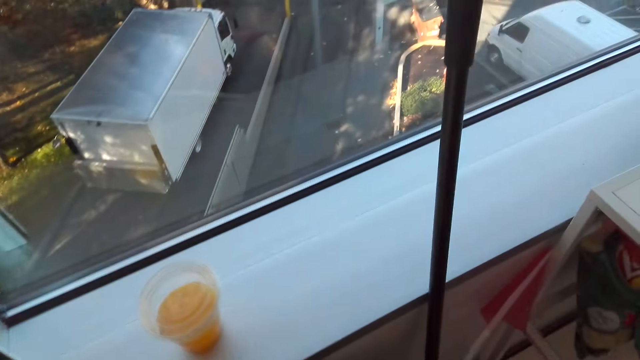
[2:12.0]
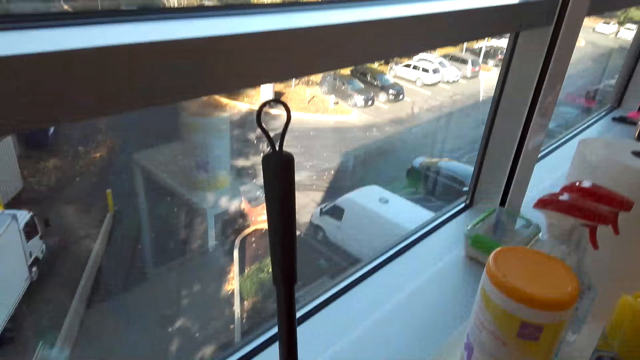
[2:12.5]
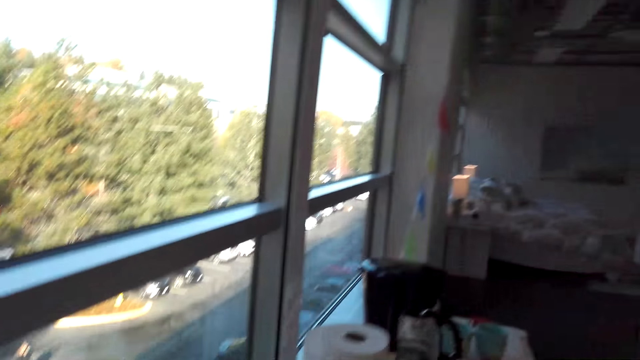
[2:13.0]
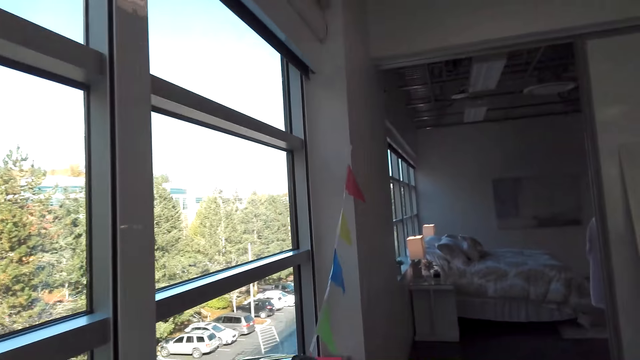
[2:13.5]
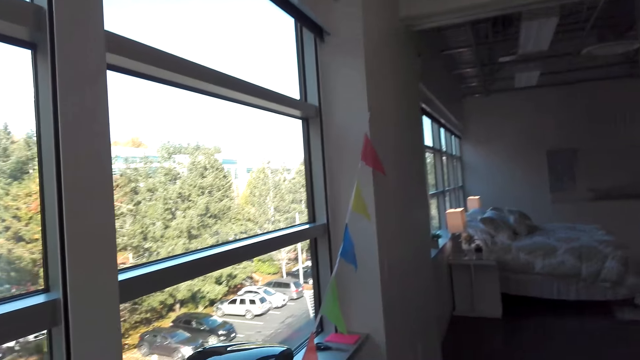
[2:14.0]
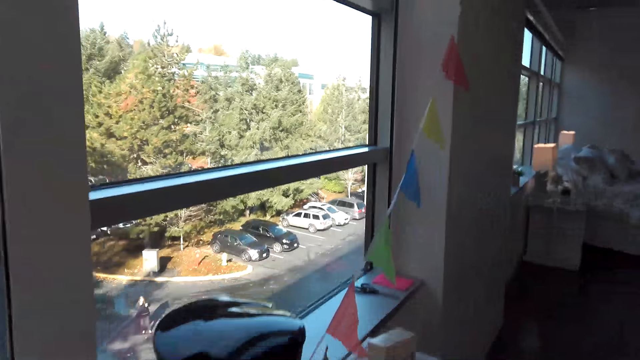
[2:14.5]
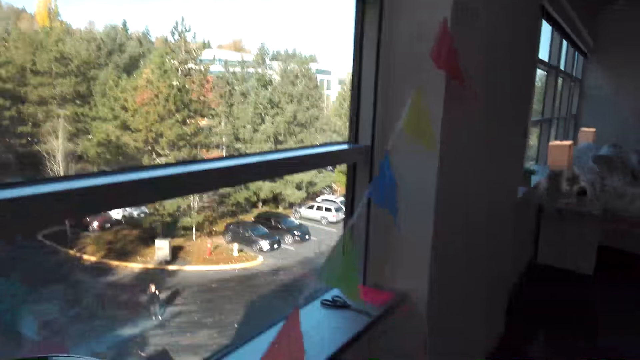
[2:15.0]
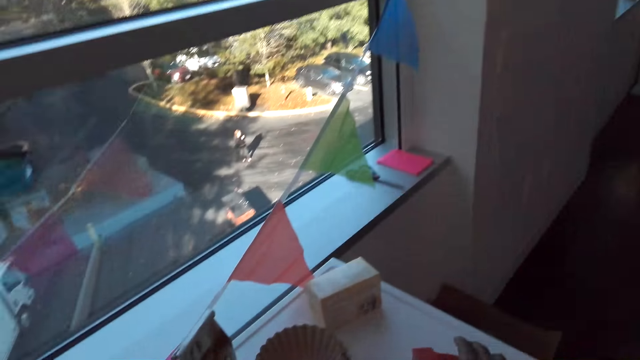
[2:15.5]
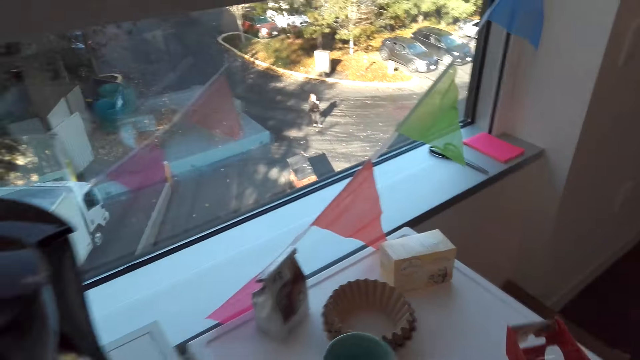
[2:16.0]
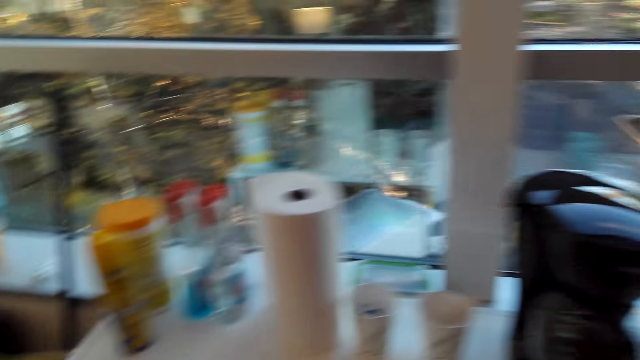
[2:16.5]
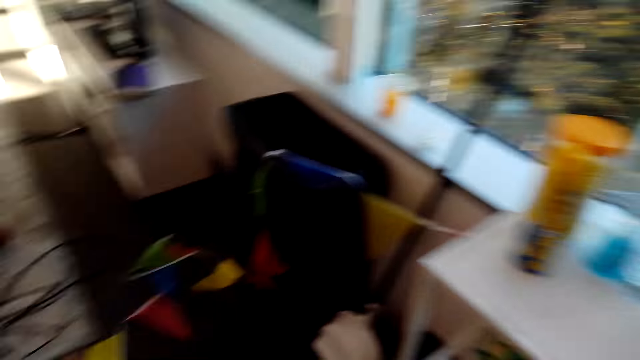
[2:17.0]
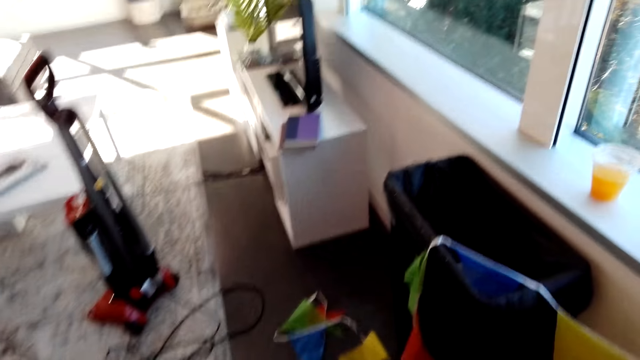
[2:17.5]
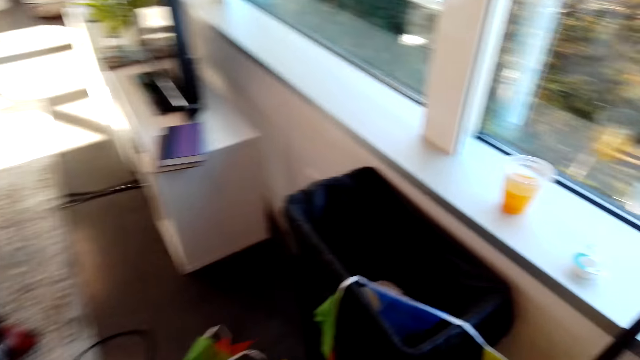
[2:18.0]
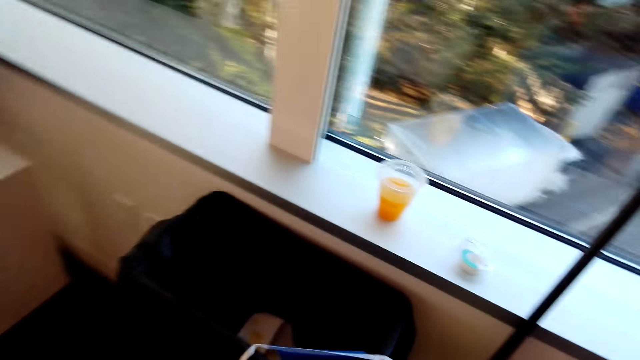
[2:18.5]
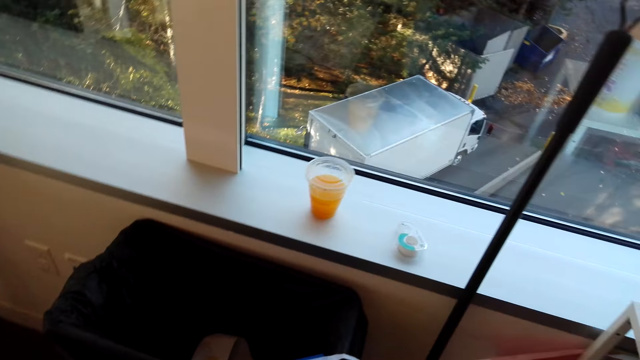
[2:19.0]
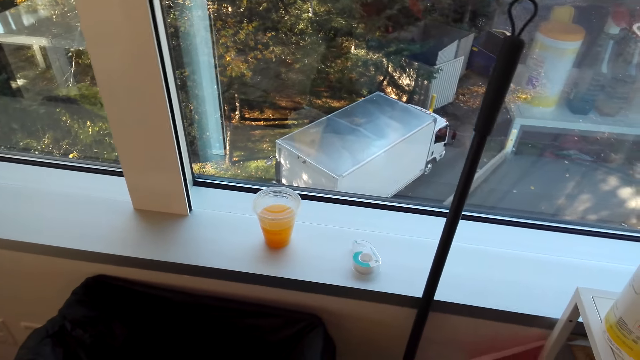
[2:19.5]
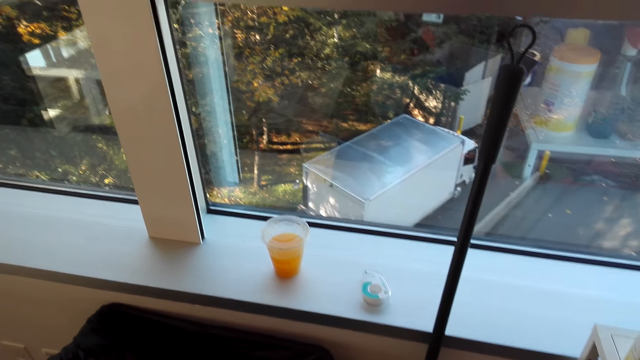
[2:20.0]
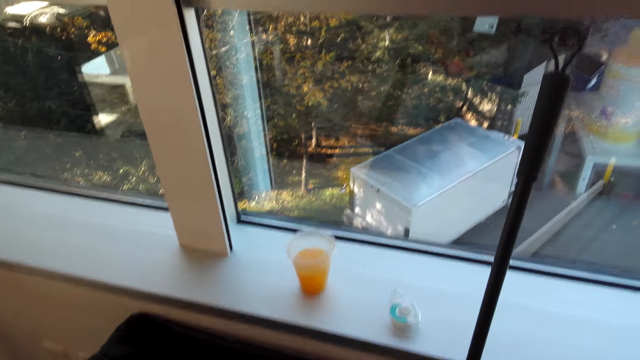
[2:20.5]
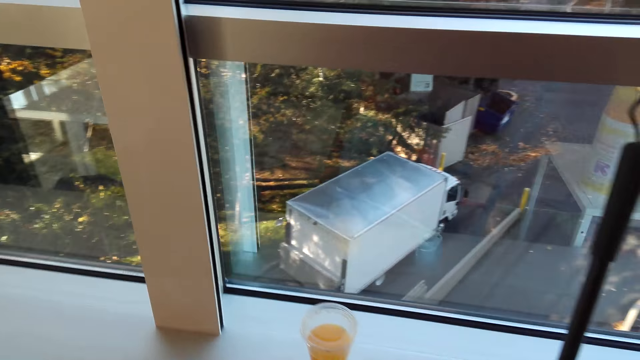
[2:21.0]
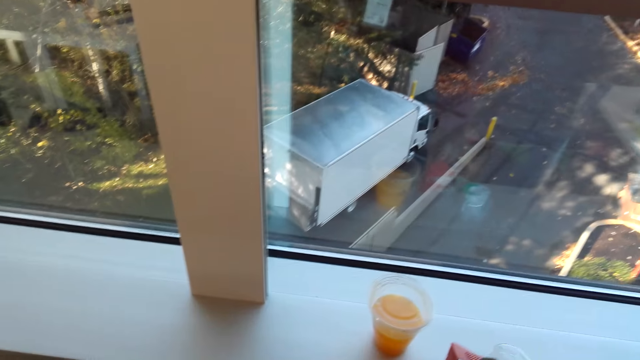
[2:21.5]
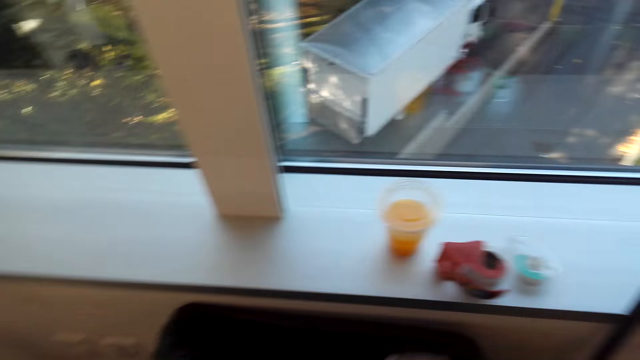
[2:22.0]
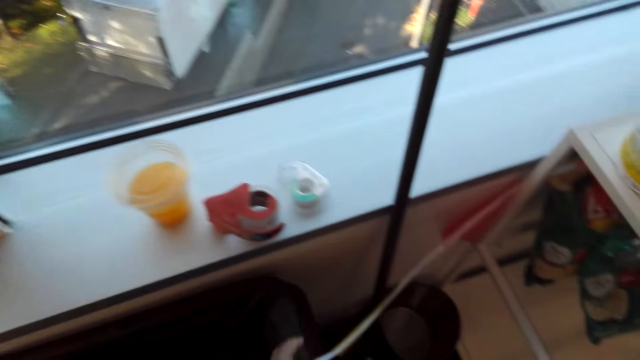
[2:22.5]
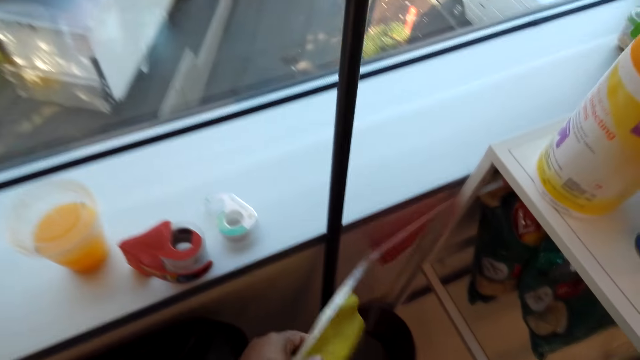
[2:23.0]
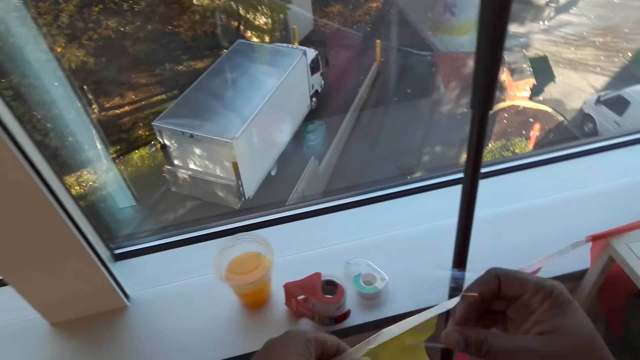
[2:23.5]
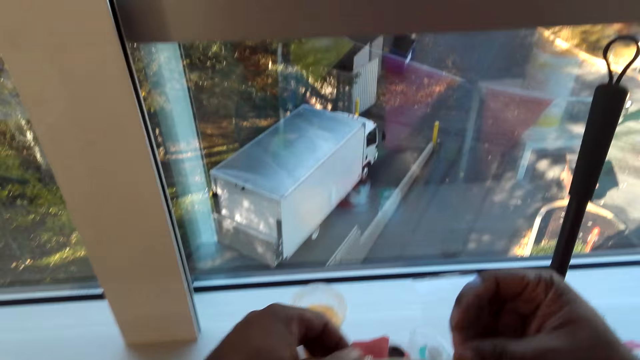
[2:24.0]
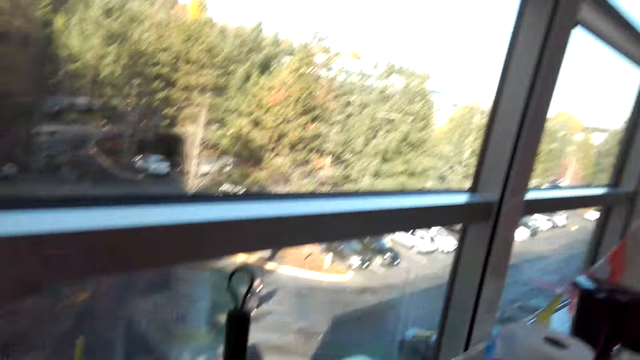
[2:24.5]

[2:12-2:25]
The camera wearer looks around. They pick up cellotape and put the cellotape down.

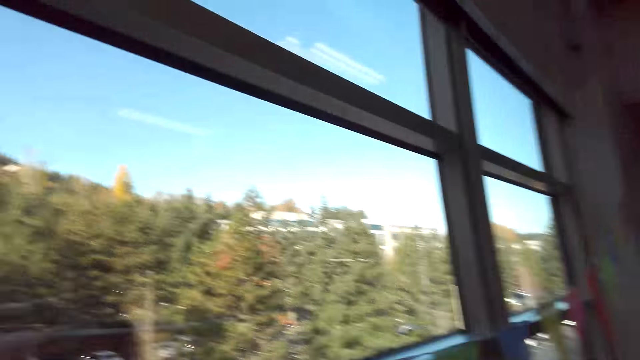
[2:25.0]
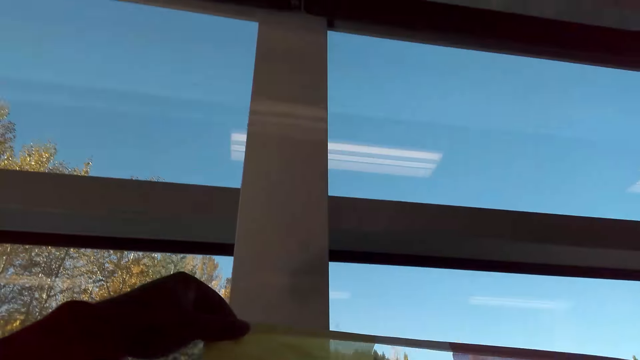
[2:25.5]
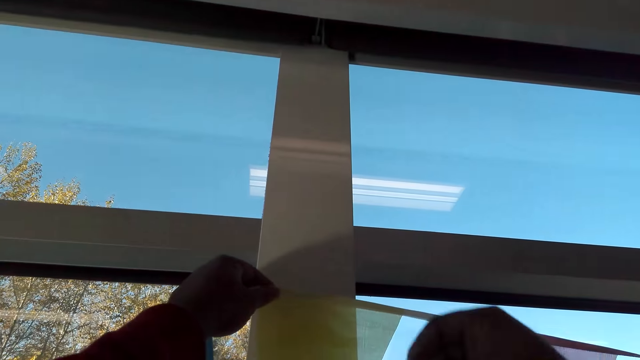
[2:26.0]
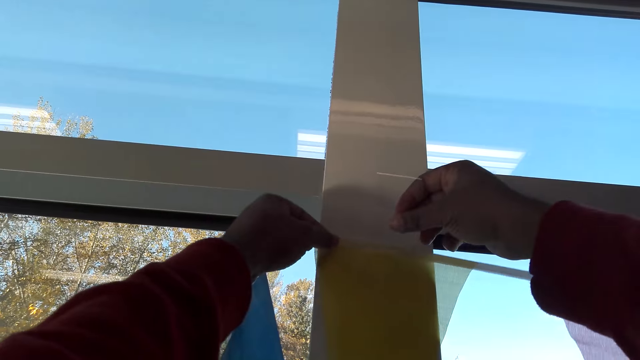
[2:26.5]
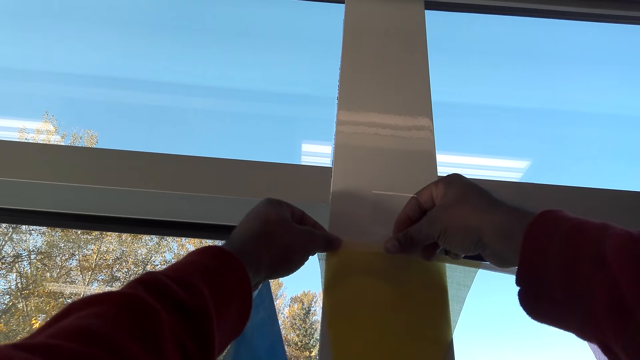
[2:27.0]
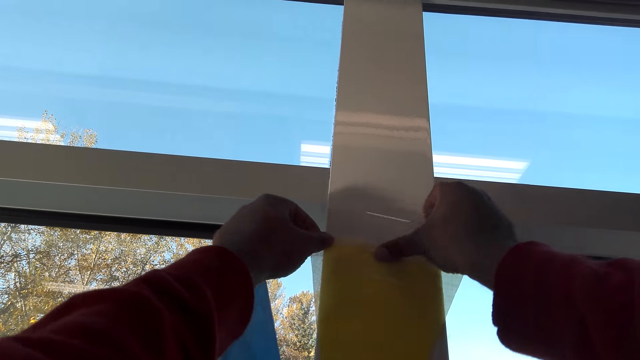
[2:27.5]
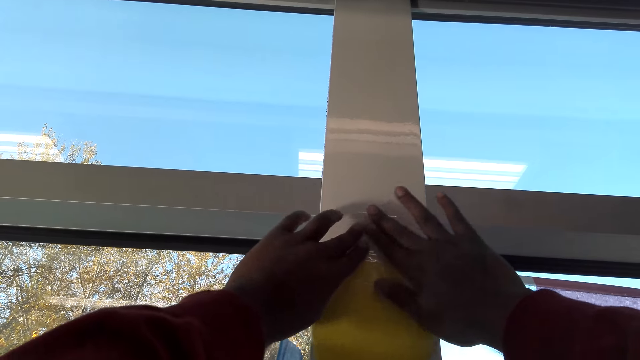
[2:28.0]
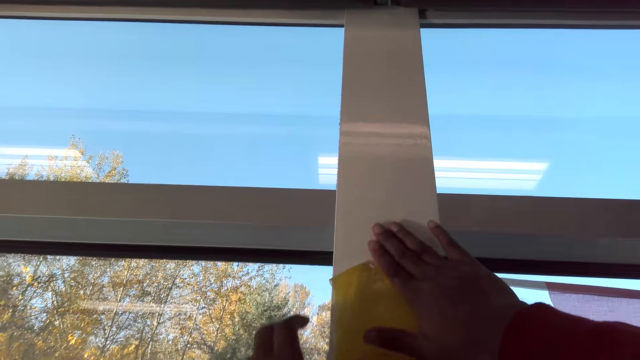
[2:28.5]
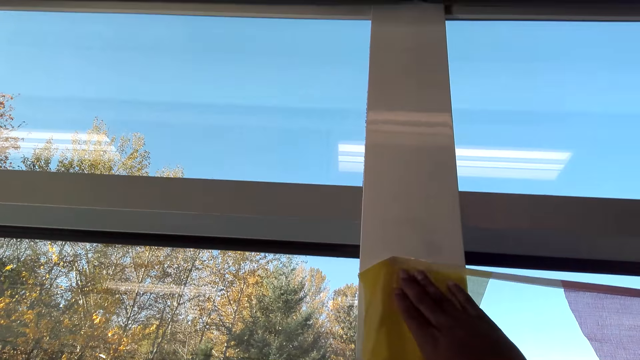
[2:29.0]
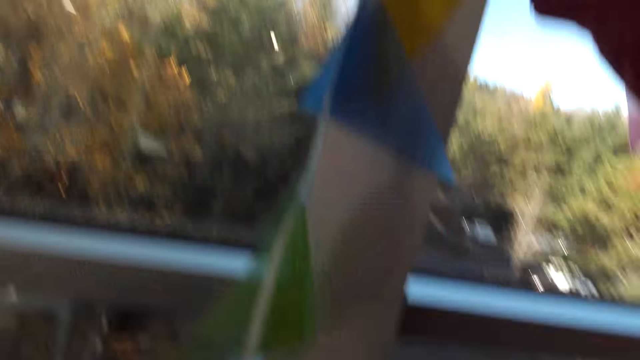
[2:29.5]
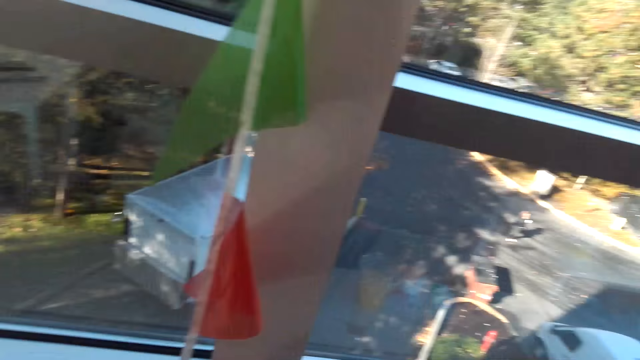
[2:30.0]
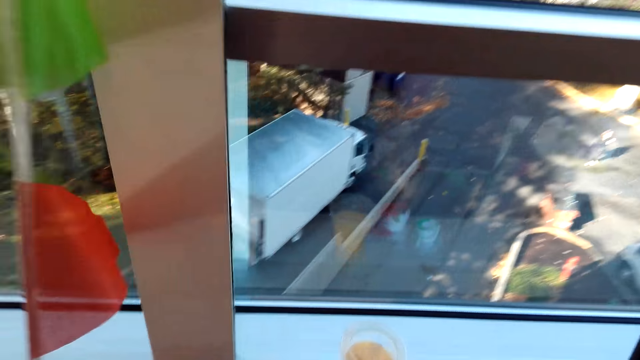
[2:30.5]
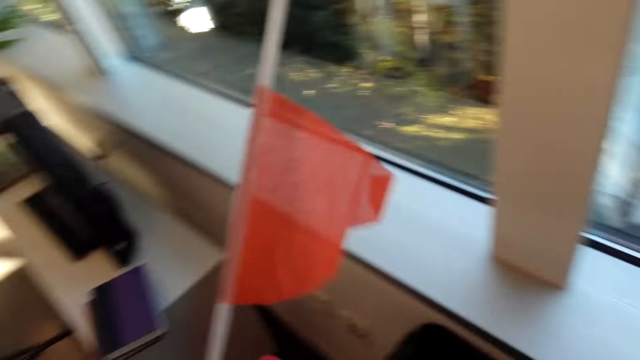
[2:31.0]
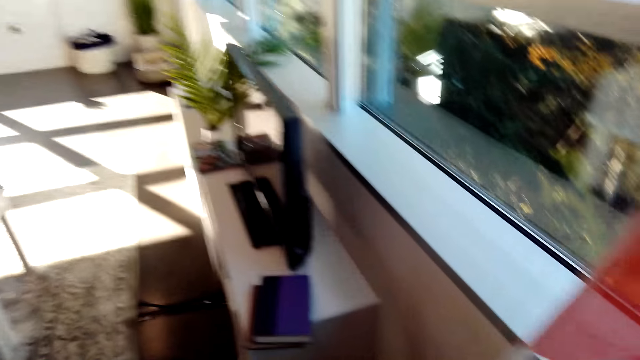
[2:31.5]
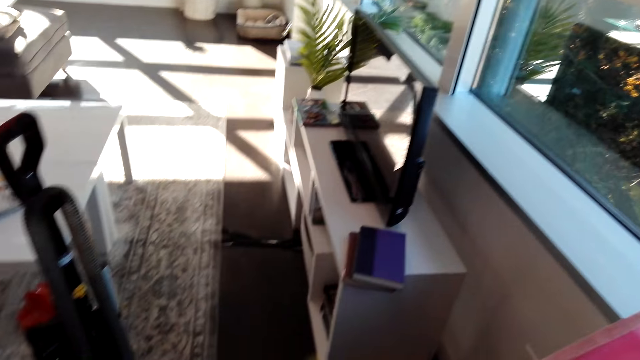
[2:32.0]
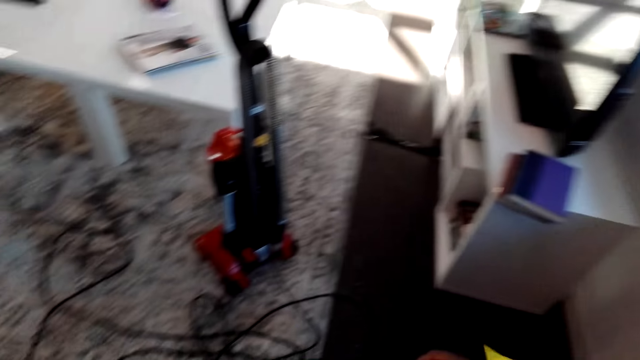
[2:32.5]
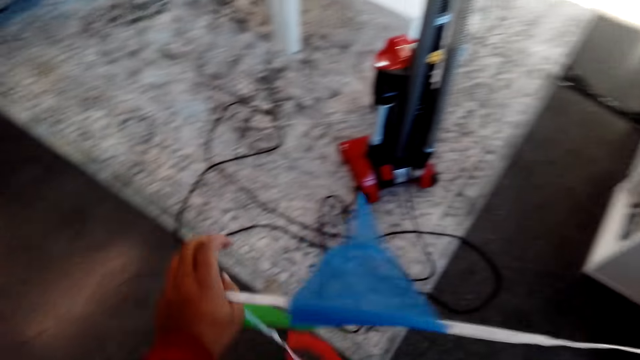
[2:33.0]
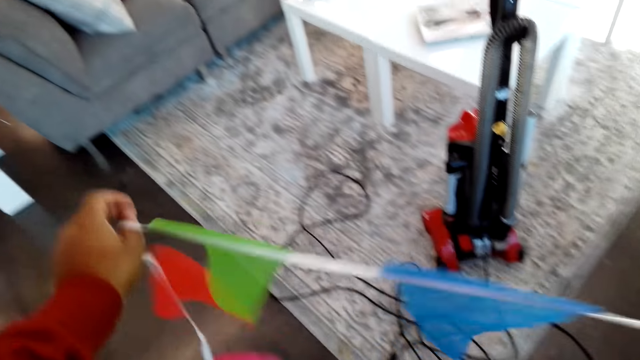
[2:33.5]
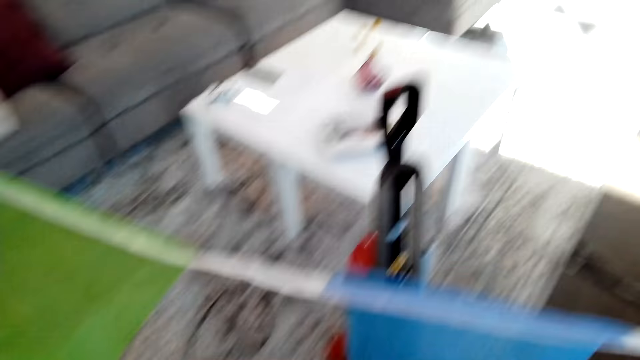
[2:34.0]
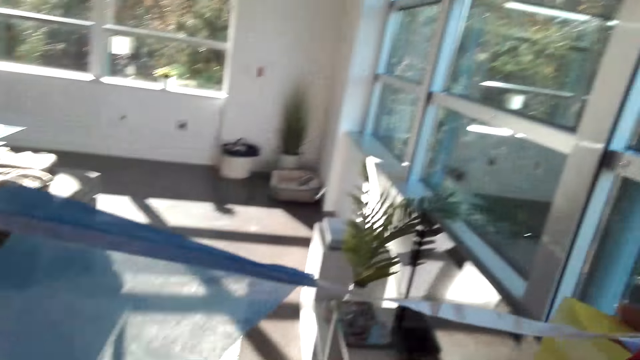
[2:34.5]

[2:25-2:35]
The camera wearer puts cellotape on the wall. They pull decorations.
